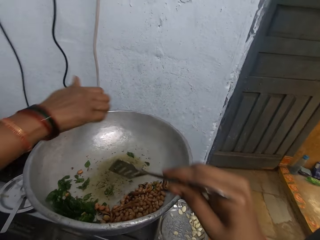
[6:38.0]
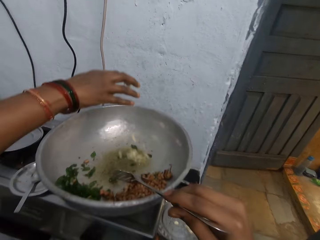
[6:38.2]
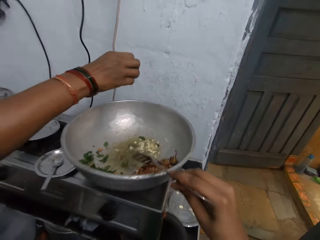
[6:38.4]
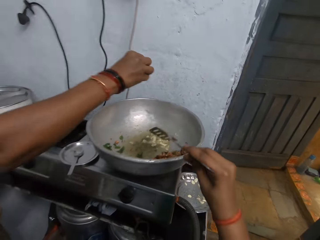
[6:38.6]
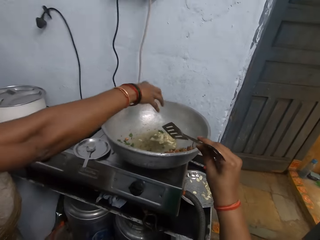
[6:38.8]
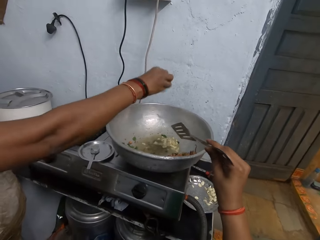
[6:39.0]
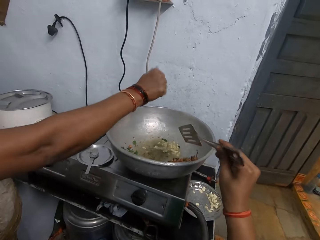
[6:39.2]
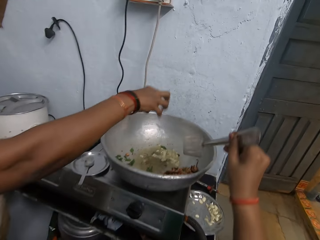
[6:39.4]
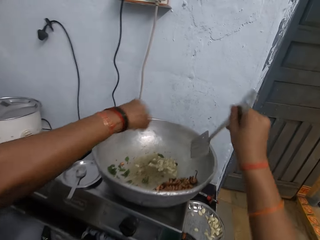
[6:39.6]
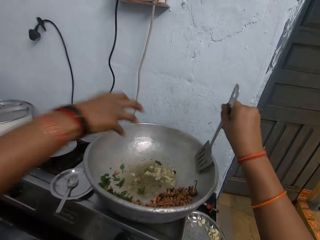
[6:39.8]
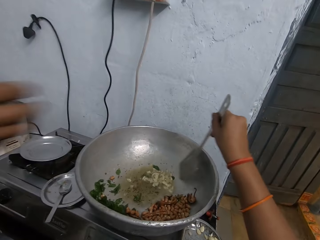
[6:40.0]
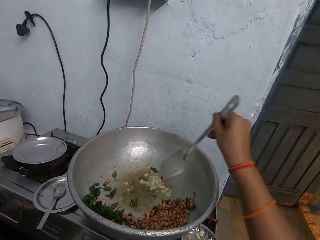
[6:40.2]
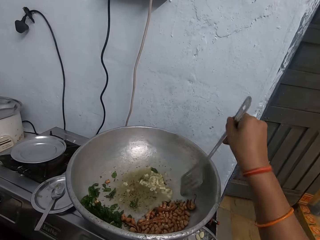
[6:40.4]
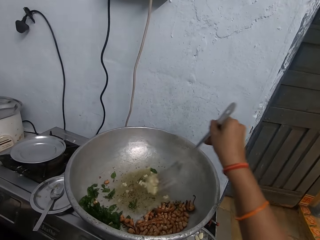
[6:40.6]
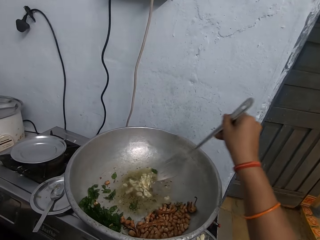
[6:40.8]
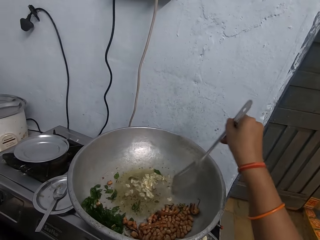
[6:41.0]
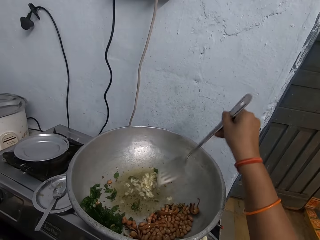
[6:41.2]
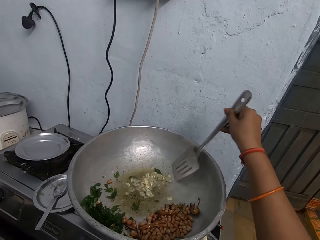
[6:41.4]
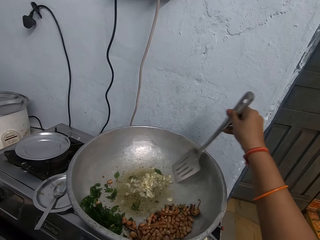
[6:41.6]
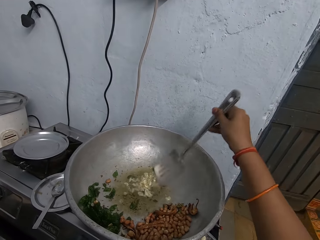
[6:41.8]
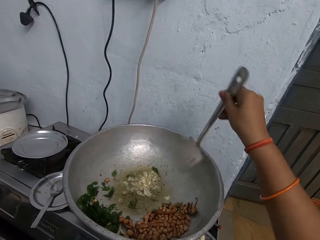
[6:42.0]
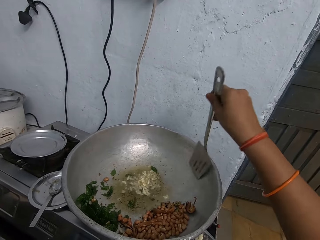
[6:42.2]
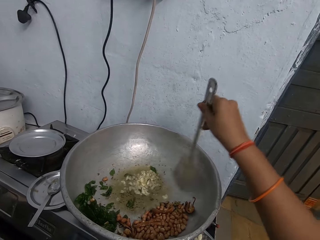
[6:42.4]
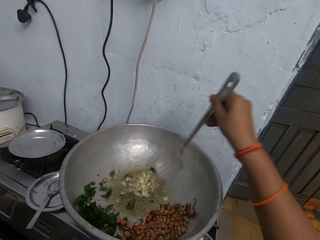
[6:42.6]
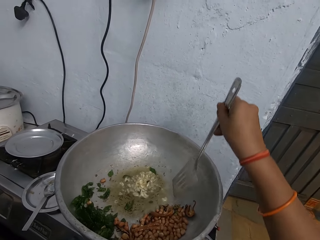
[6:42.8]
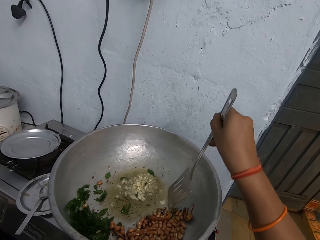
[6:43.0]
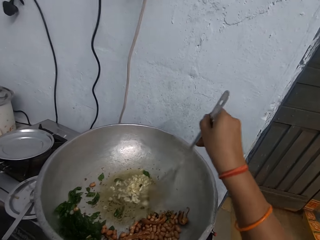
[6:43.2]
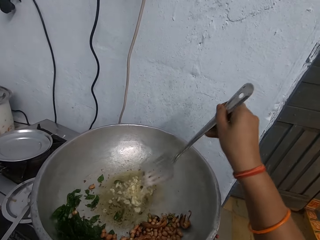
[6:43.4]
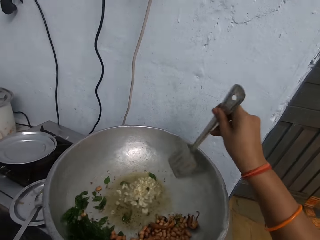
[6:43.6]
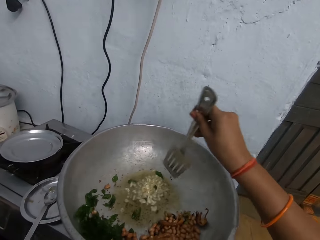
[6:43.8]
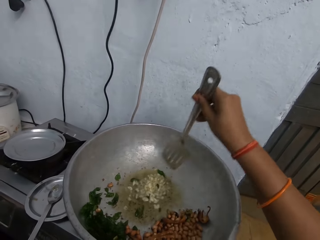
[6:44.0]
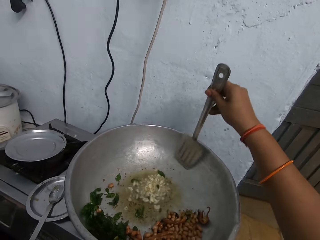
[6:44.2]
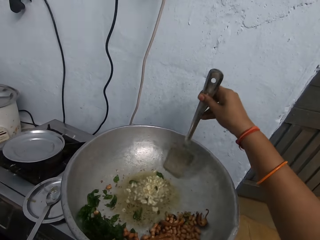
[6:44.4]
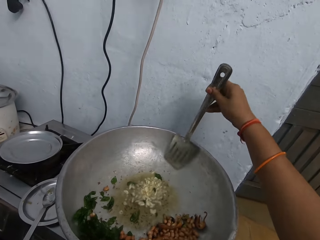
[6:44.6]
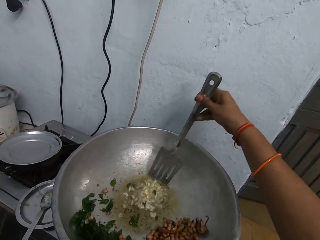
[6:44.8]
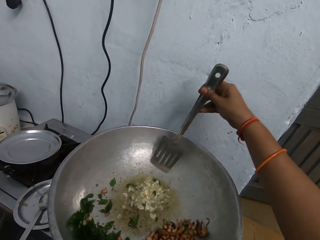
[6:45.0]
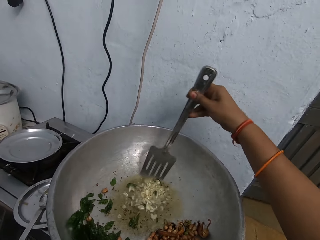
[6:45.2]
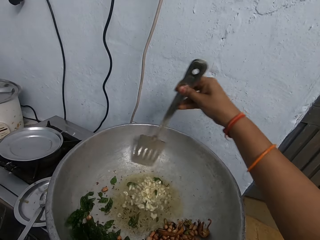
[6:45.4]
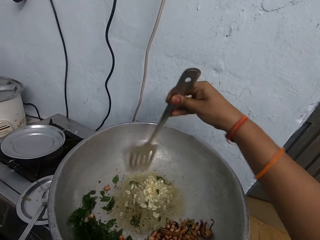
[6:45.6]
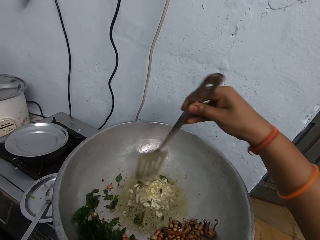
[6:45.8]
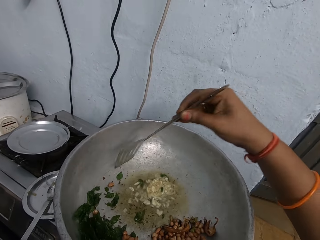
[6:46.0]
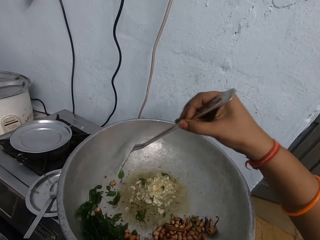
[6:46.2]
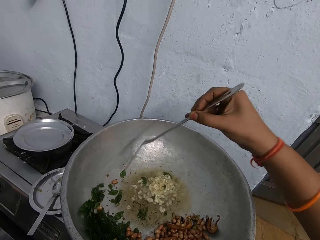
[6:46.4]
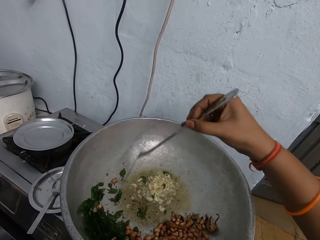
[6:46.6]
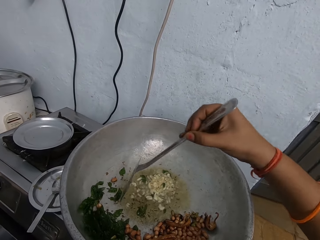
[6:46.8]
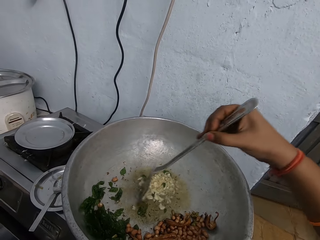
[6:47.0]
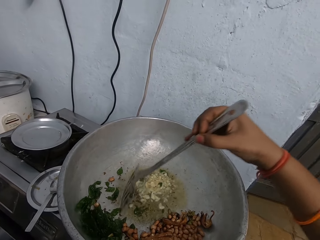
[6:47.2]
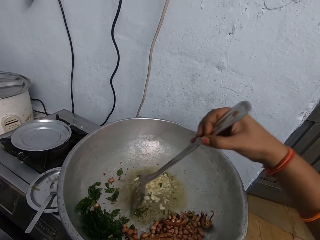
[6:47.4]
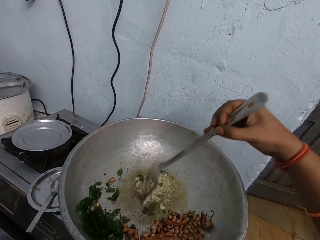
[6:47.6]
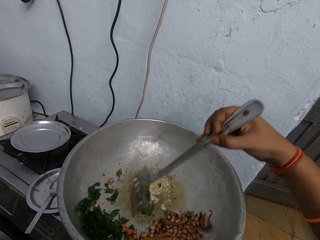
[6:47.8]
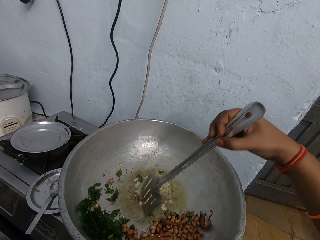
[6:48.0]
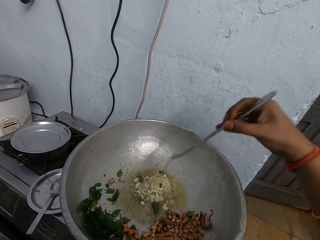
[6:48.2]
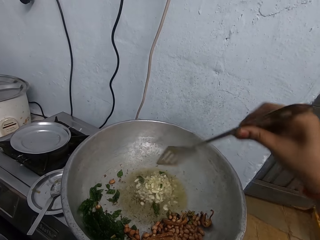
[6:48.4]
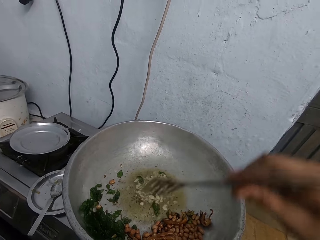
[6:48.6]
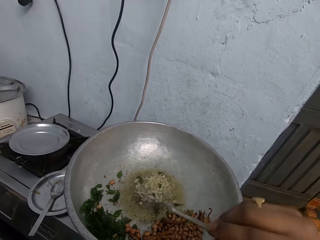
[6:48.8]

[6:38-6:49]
The woman pours onions into the pan with her right hand. The camera wearer looks in a cooking pot. She stirs the onions or garlic in the pan with the slotted turner in her right hand.

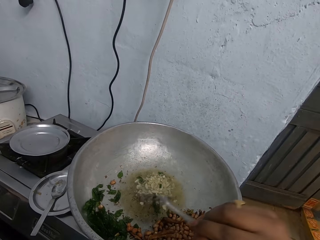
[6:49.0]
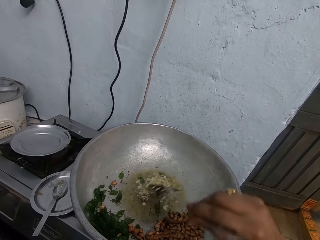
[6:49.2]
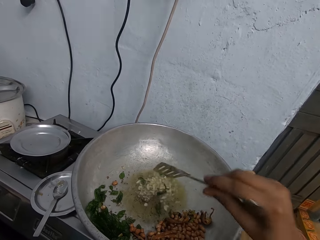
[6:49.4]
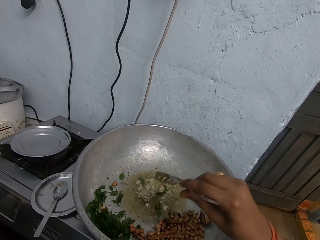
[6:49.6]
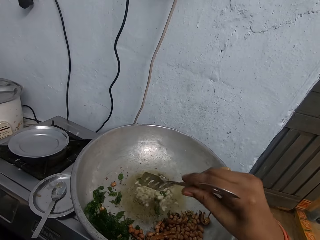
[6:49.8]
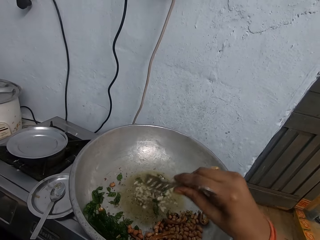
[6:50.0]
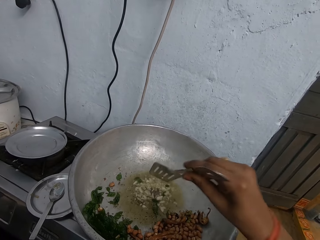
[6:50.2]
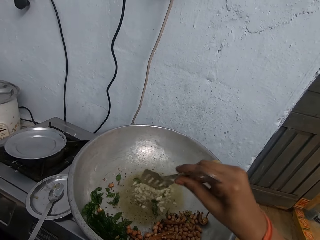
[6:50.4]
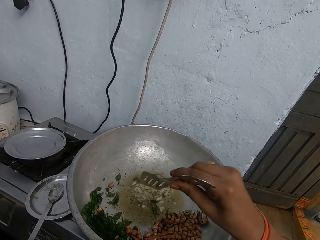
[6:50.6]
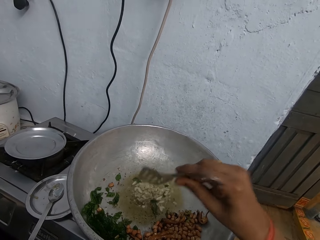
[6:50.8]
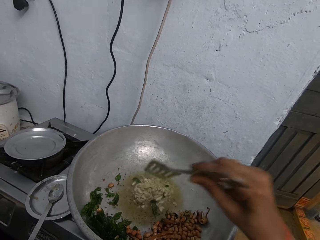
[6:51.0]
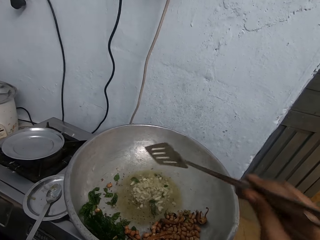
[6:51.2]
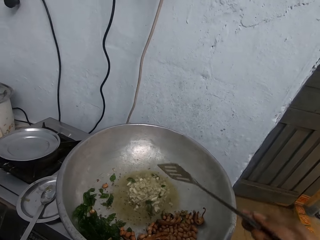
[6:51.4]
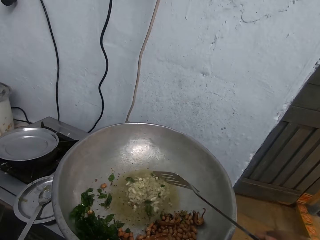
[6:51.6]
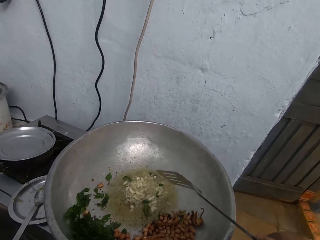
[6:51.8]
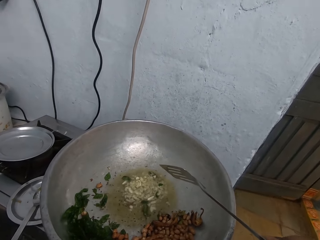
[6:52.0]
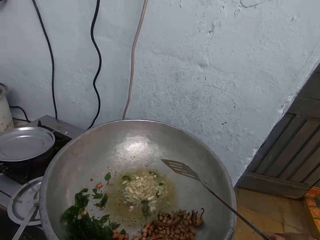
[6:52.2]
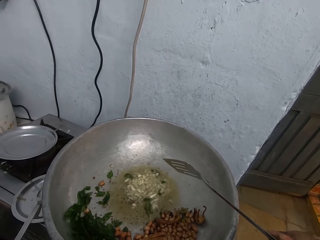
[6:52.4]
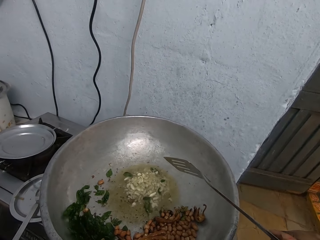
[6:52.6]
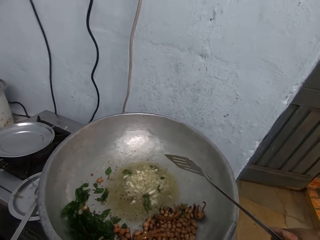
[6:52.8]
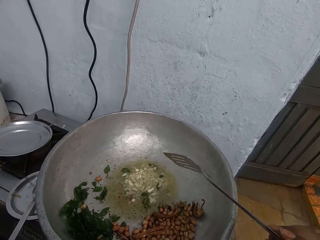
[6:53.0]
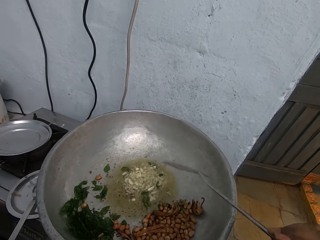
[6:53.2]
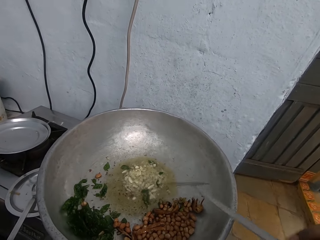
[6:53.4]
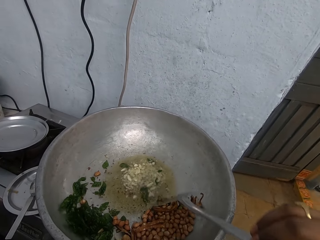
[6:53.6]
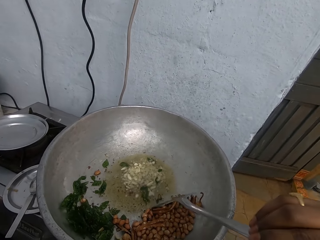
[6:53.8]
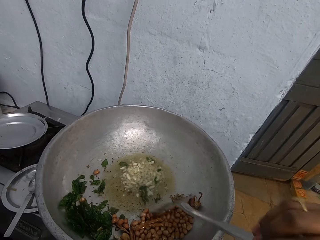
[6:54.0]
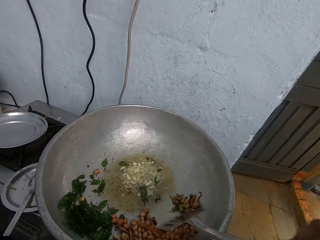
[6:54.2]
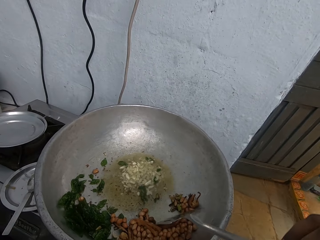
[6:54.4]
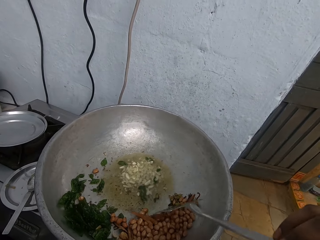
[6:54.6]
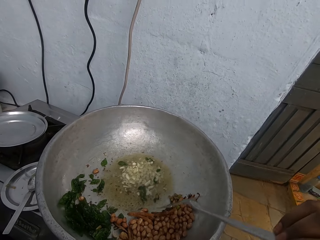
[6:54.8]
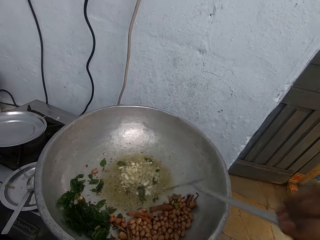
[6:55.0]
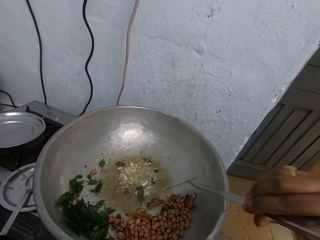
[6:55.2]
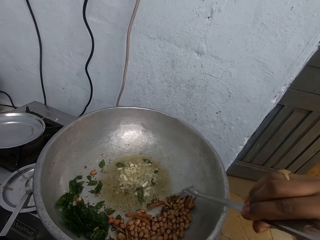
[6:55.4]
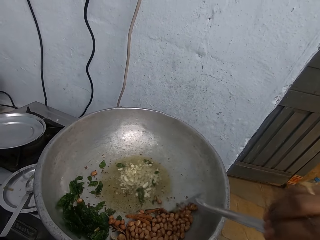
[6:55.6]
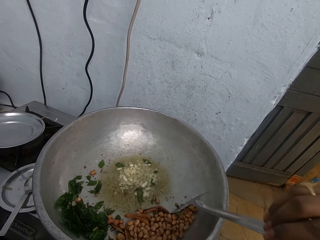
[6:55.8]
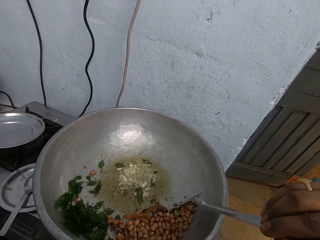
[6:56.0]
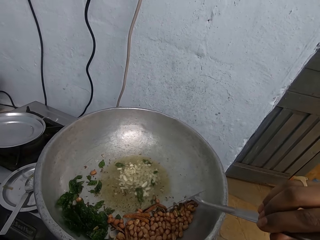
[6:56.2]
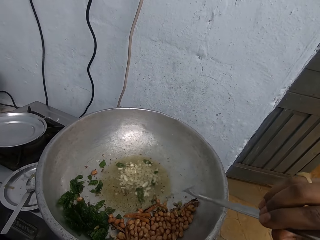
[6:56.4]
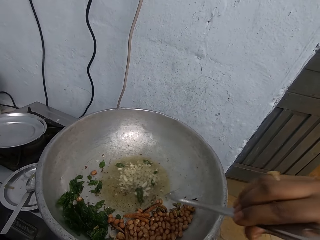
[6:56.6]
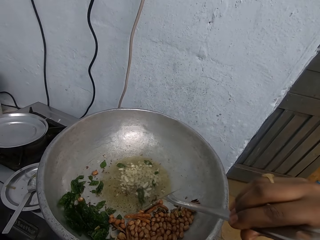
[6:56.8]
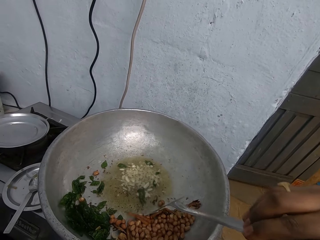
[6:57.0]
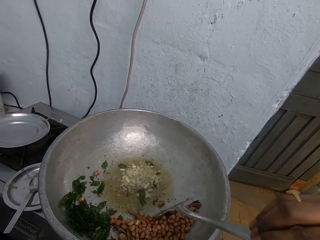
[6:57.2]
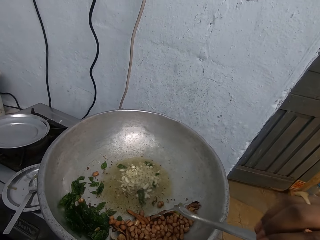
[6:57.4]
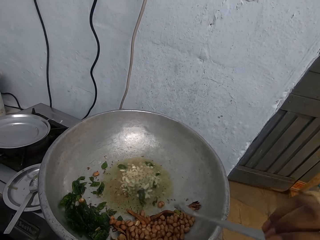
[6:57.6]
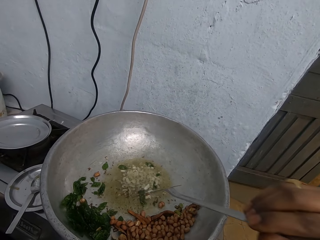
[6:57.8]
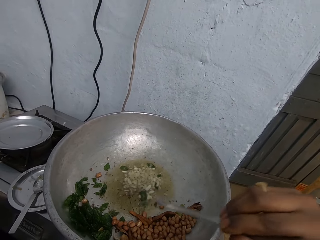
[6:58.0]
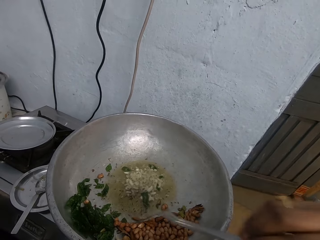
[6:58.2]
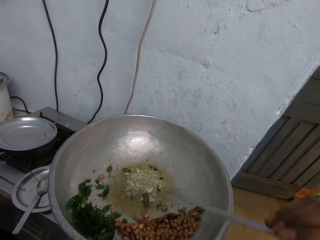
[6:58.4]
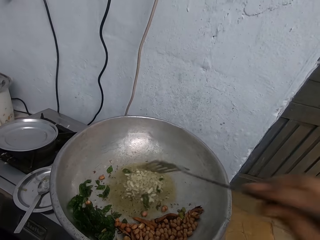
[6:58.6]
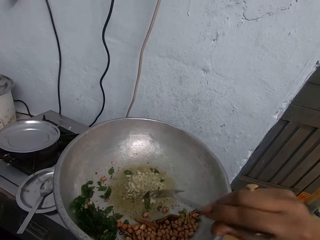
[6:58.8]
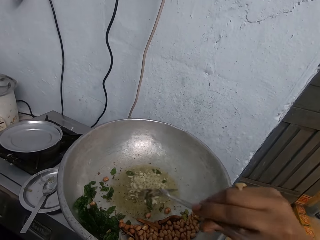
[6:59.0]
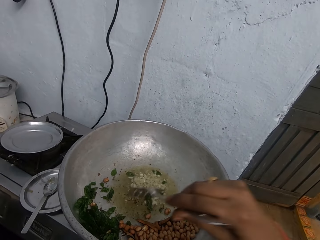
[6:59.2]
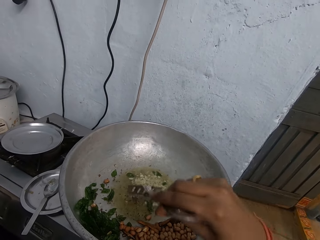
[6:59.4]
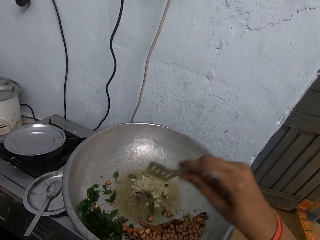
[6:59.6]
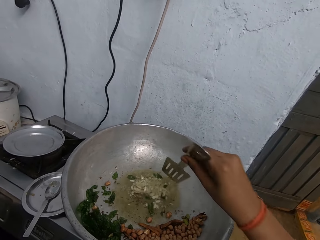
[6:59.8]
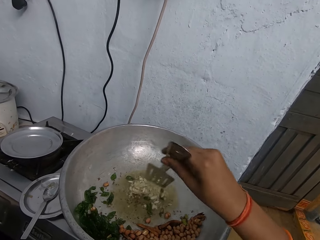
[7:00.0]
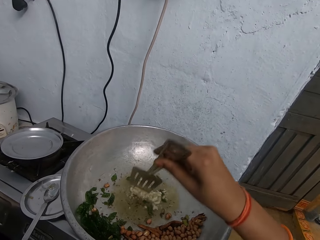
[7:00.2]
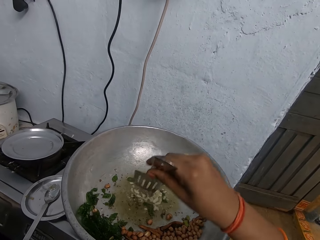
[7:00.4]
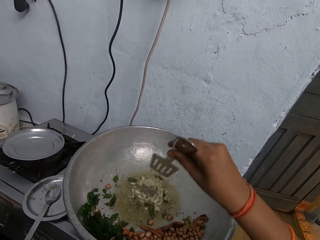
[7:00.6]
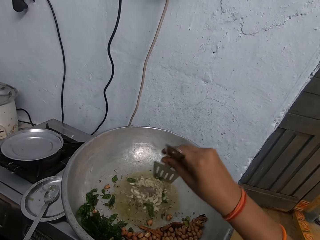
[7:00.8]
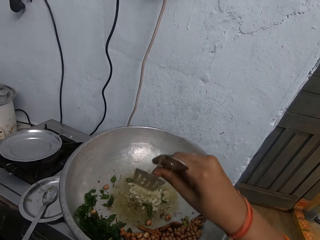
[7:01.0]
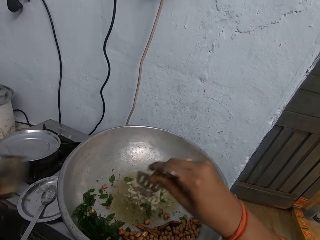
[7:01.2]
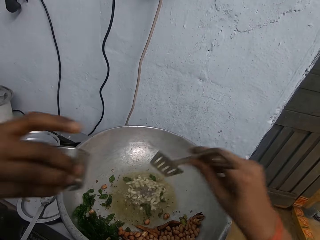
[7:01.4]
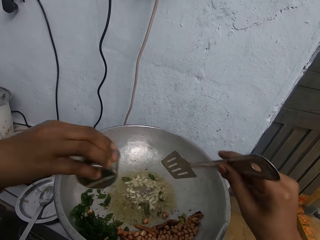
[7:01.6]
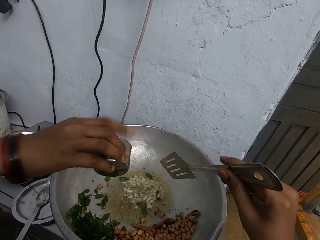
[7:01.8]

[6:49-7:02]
The camera wearer stops mixing the garlic. They look. They put beans together. They mix the garlic in the cooking pot.
